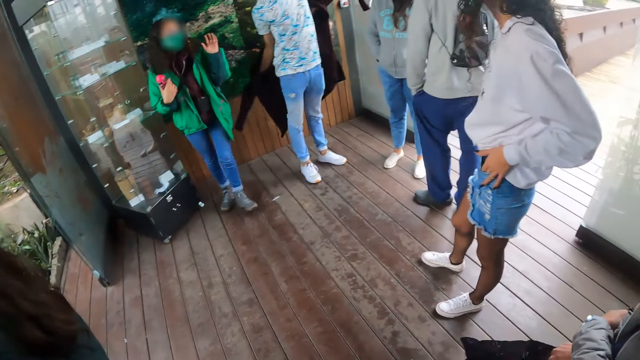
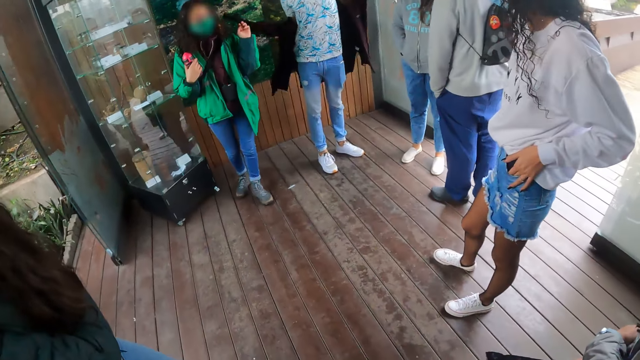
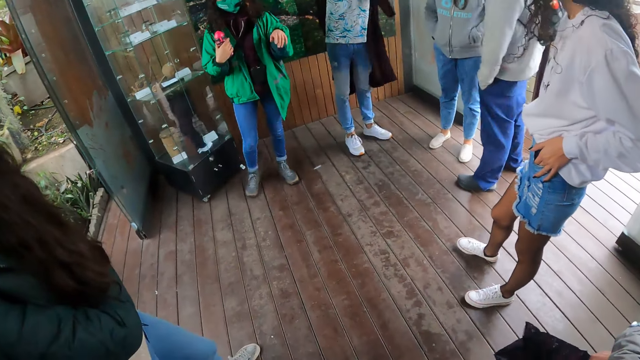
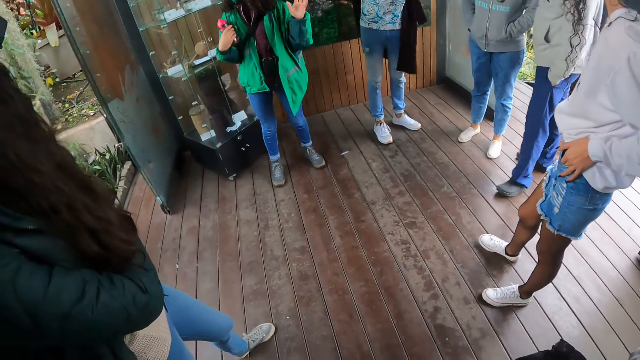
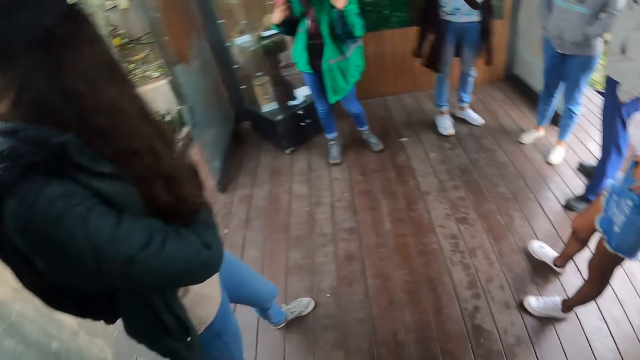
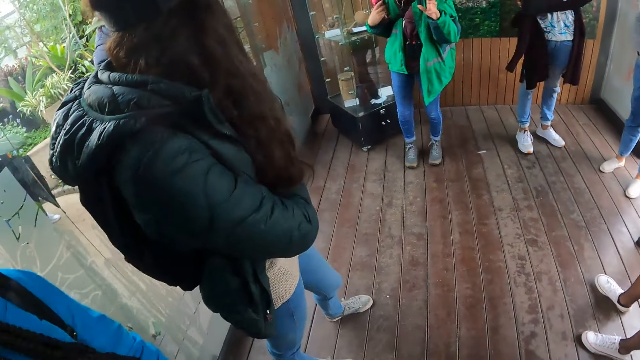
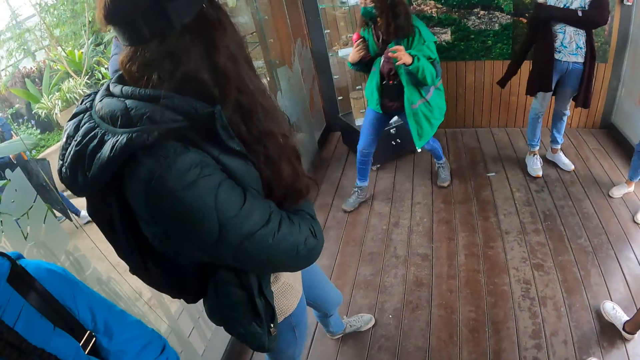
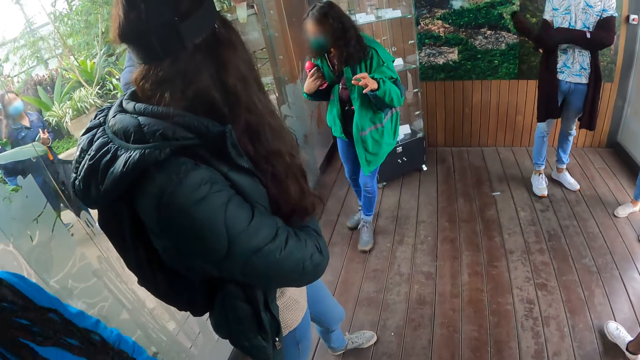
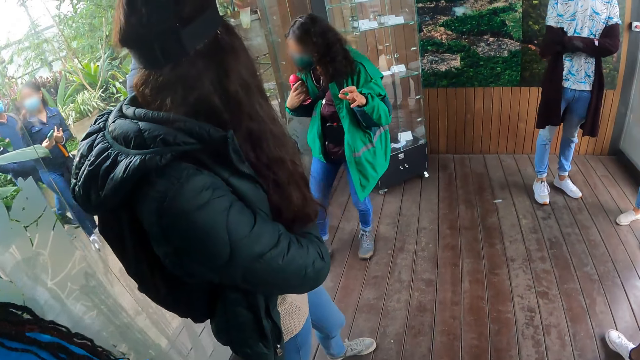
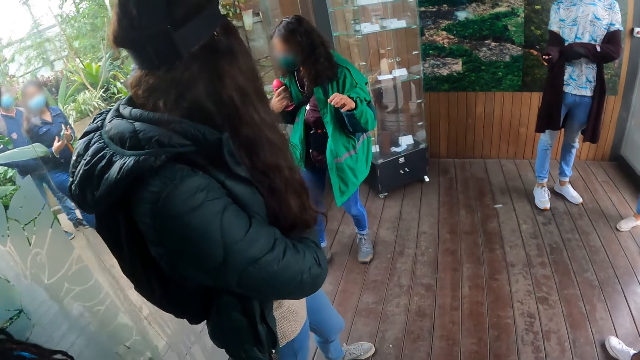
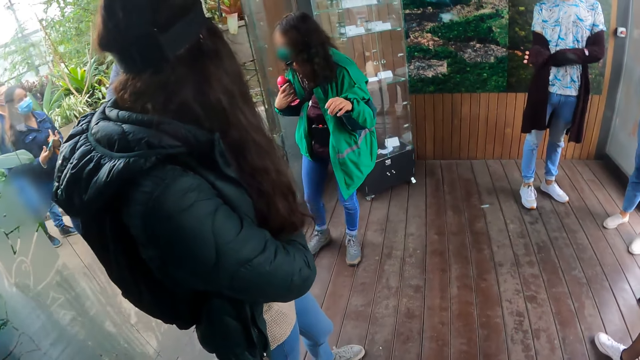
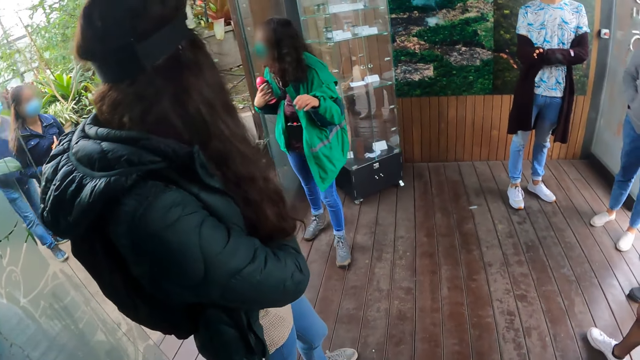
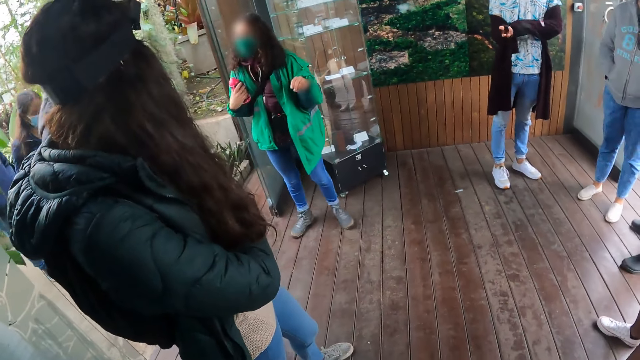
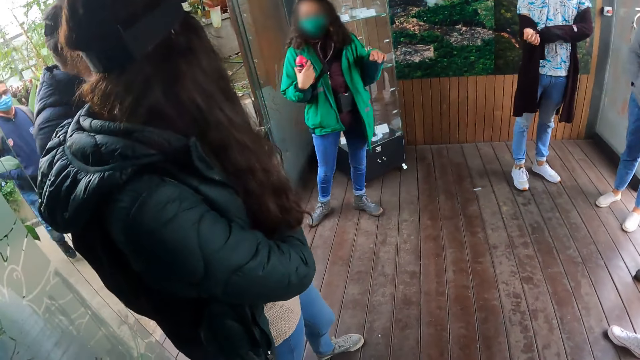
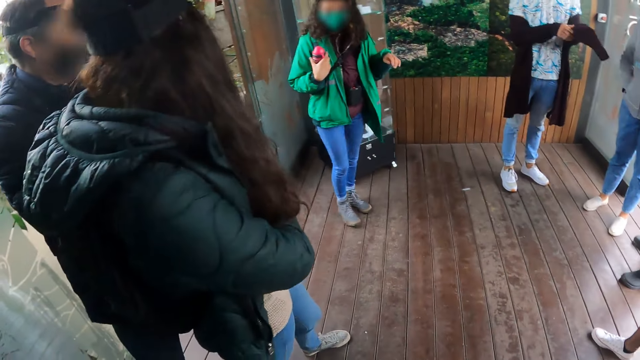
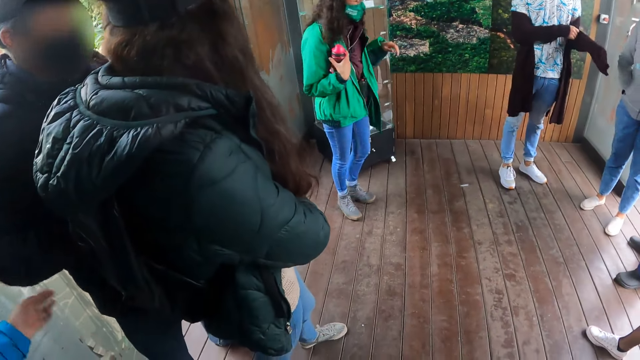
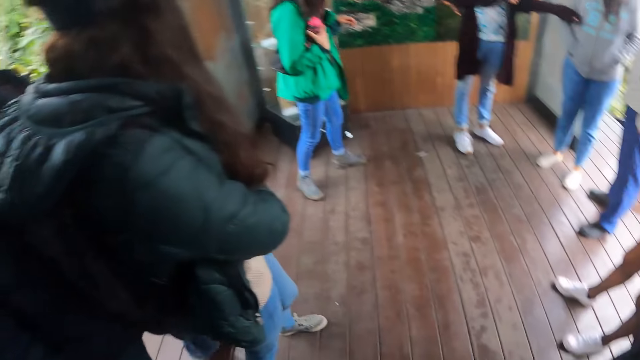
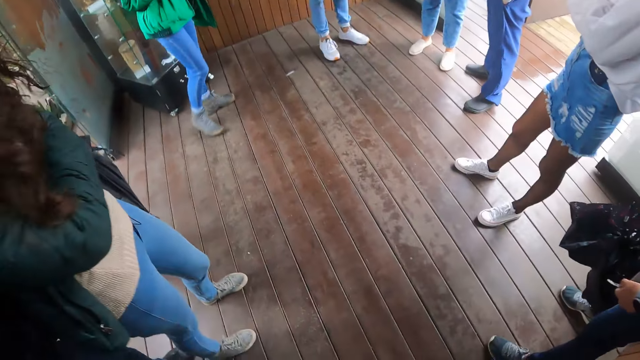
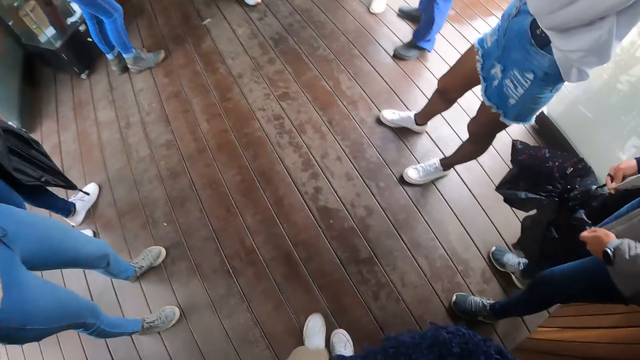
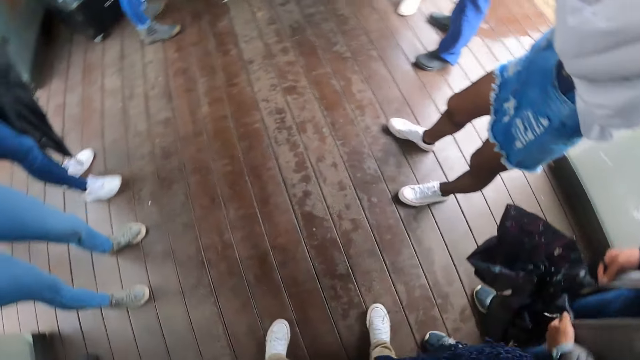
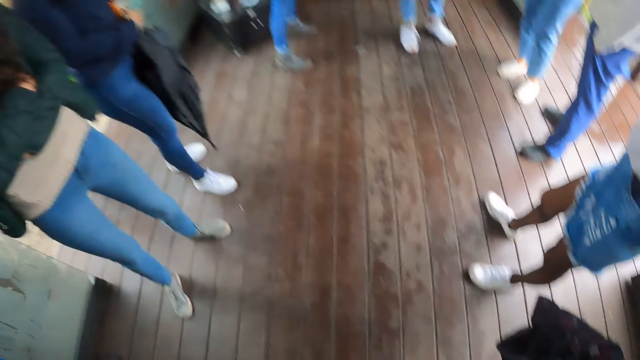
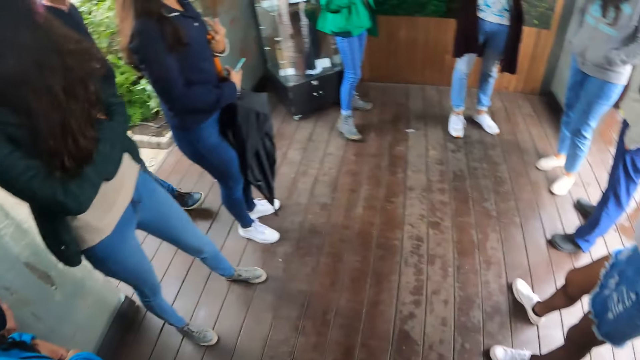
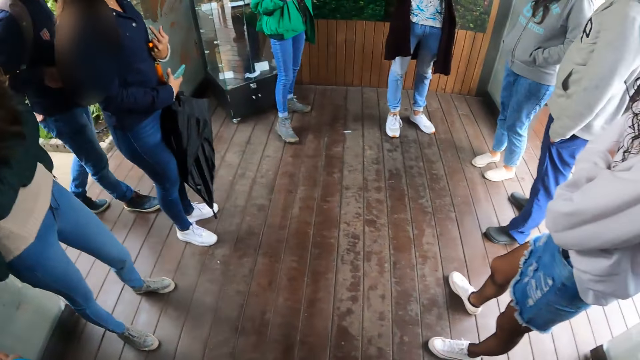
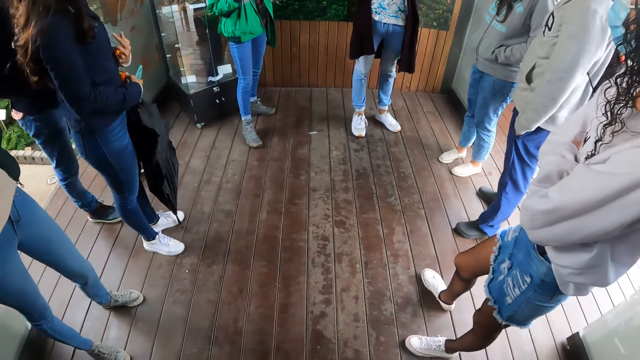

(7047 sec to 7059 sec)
A lady lifts her hand.

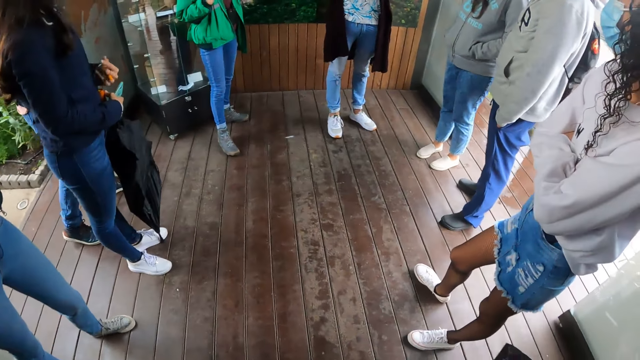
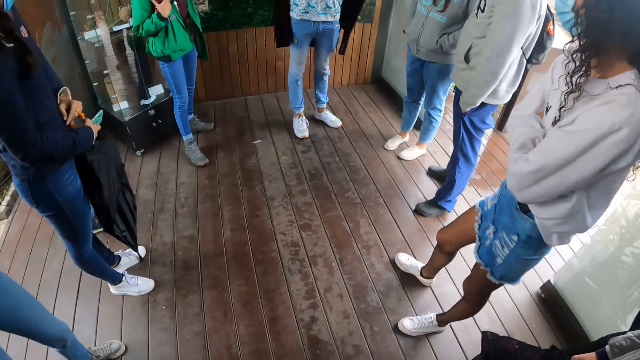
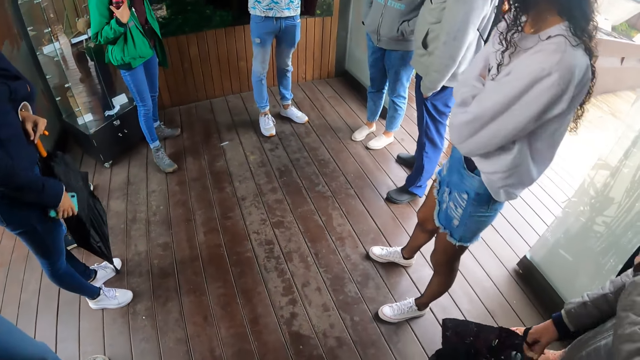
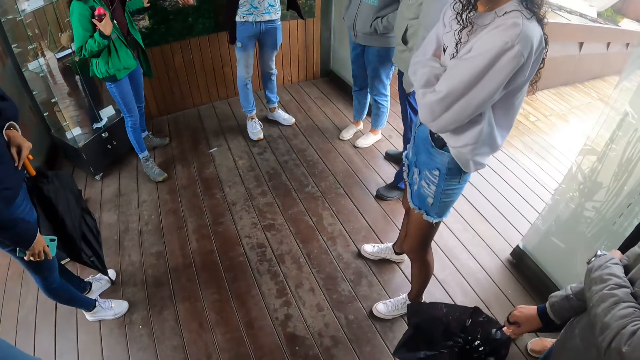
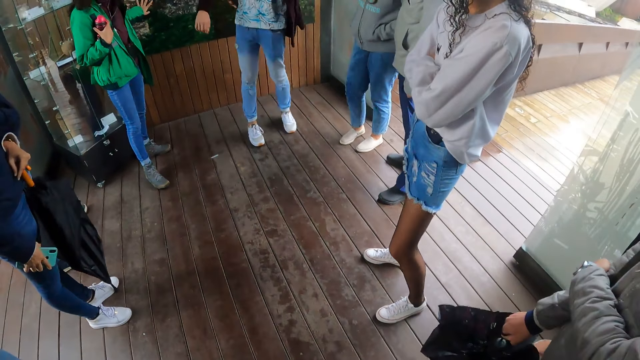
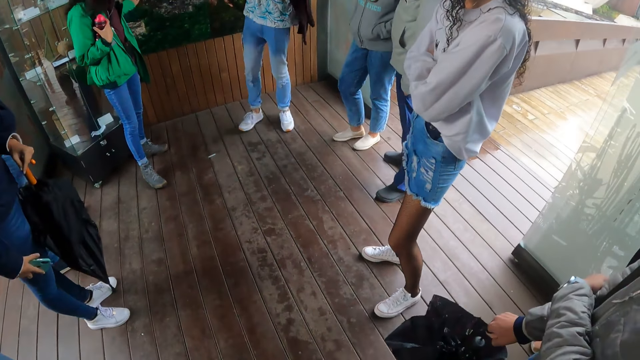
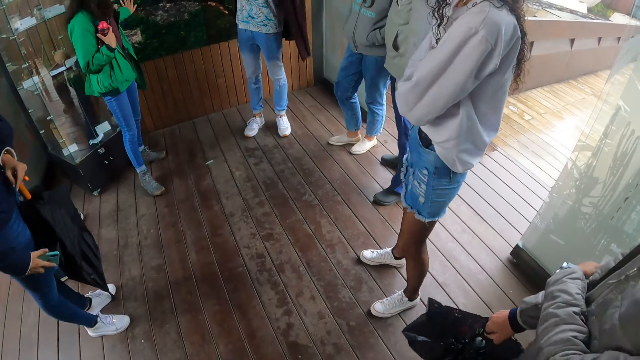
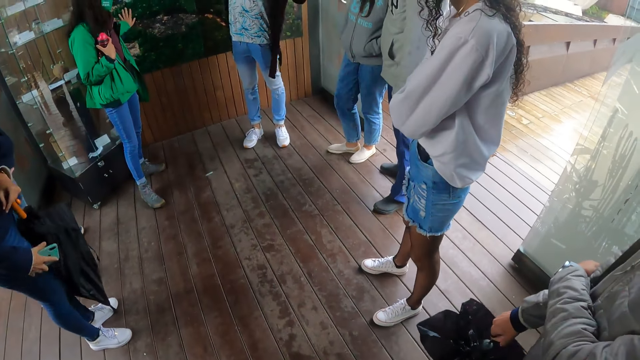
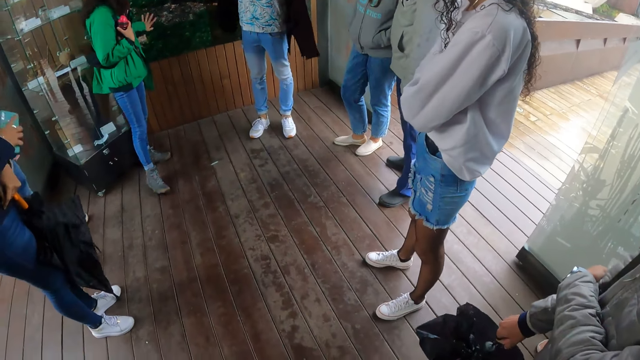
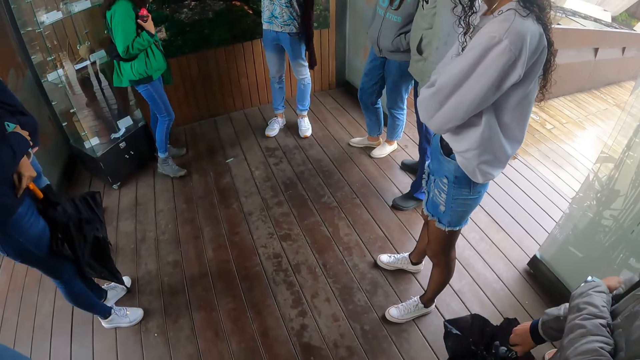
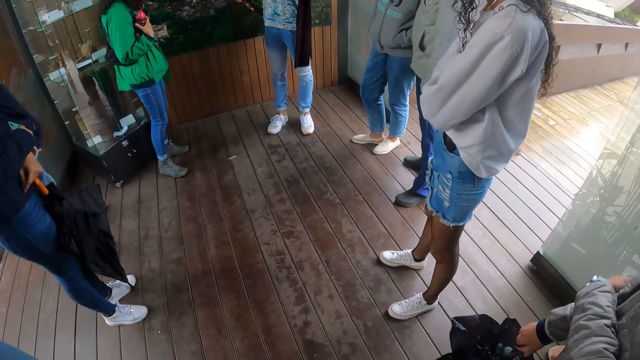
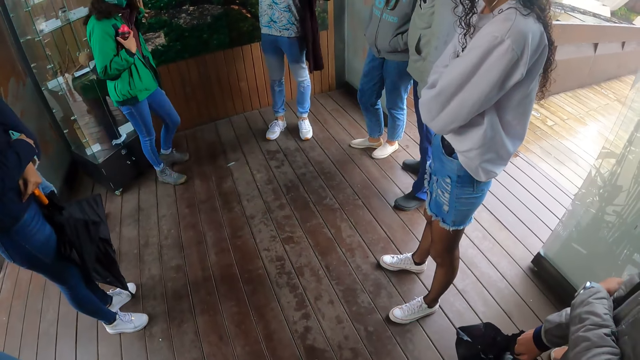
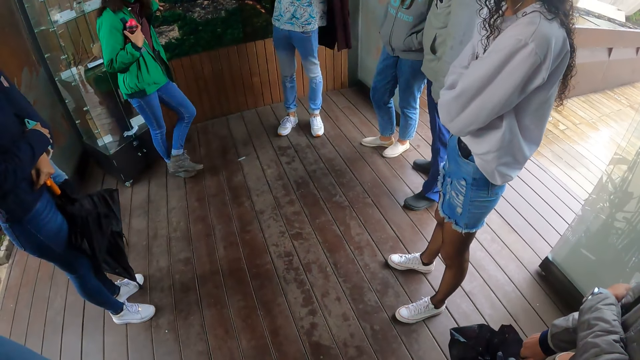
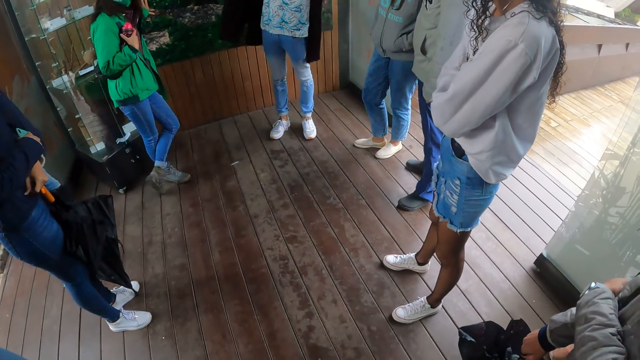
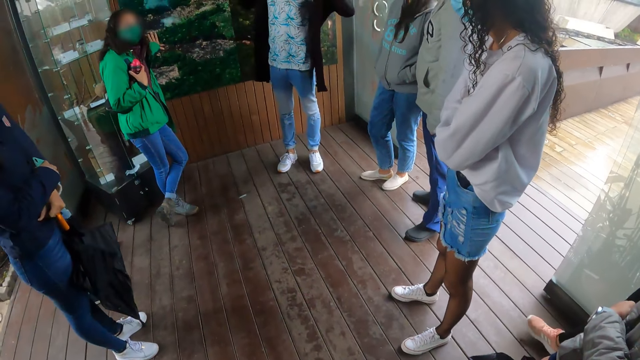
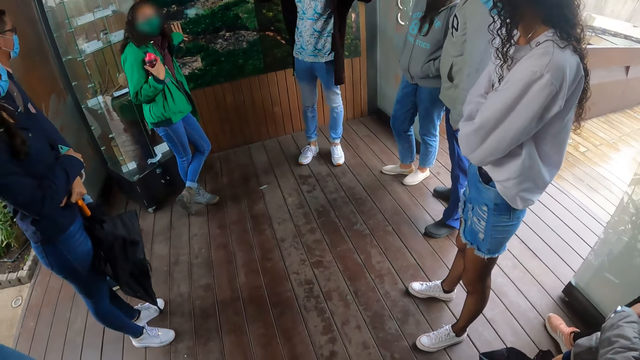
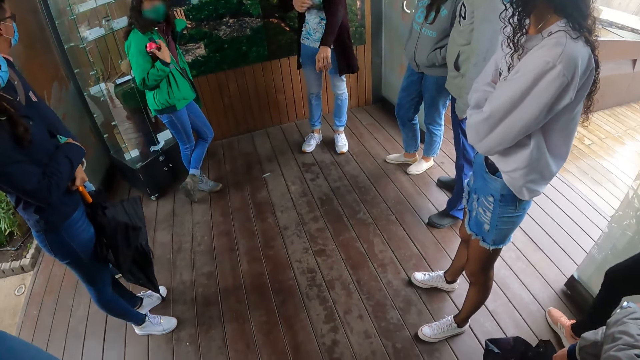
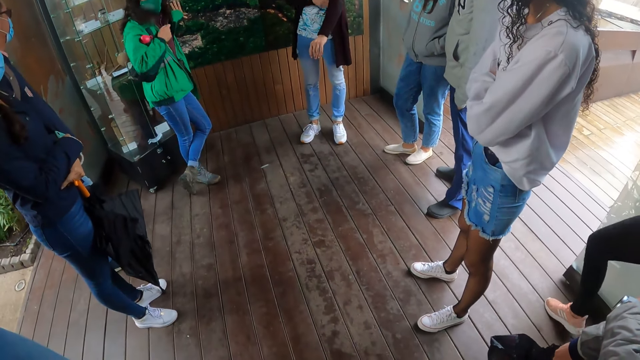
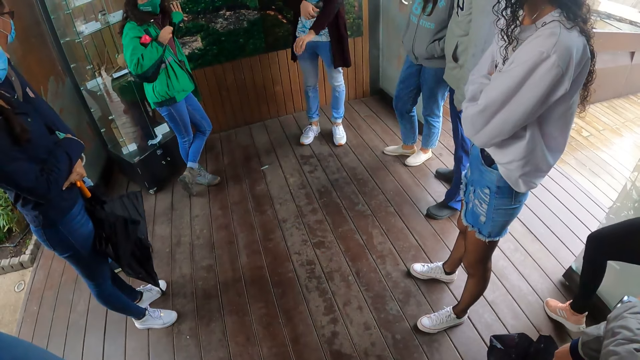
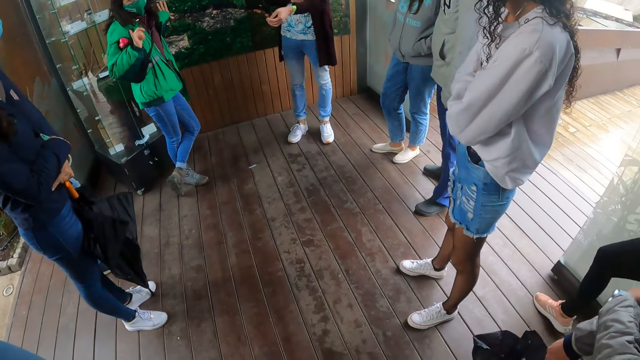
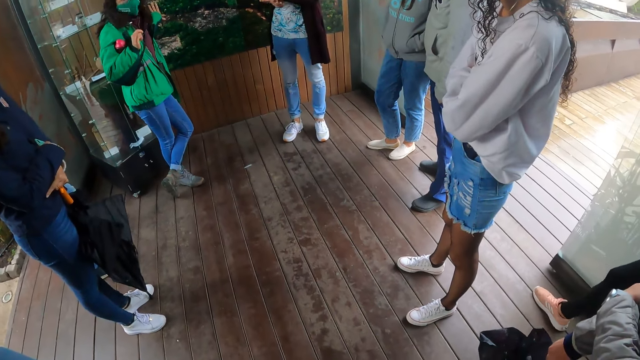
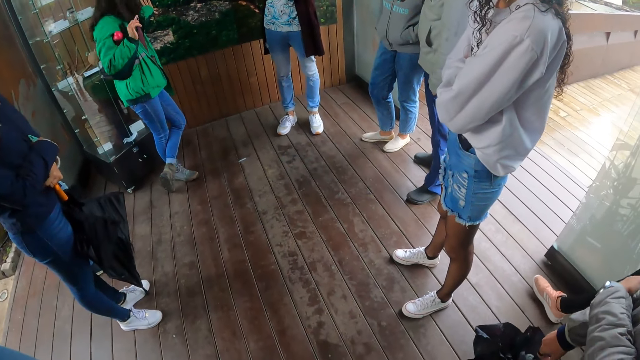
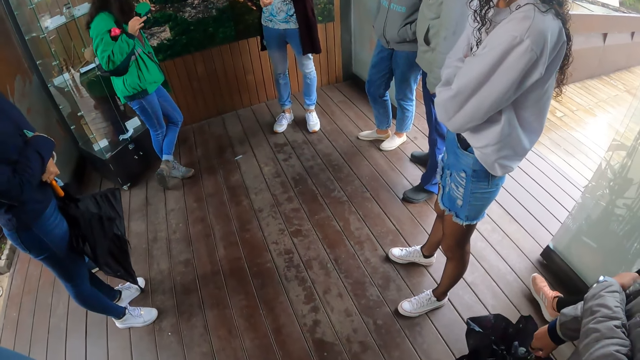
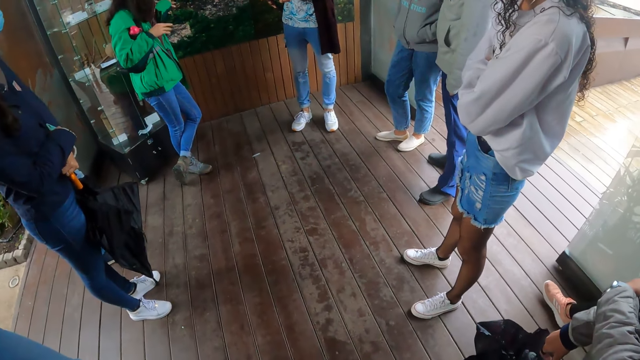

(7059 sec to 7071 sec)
A lady puts her hand on a picture.
